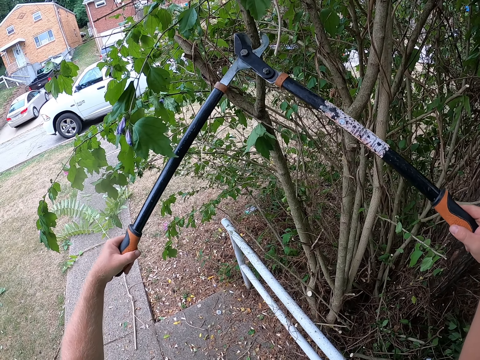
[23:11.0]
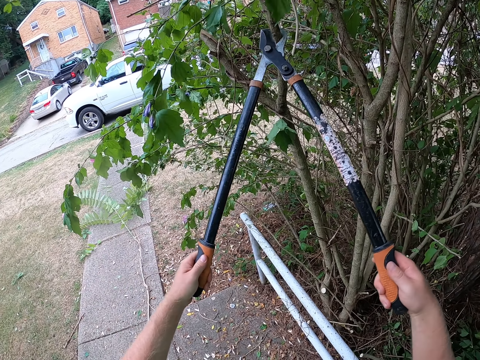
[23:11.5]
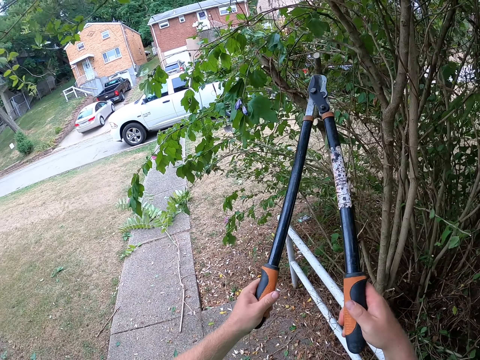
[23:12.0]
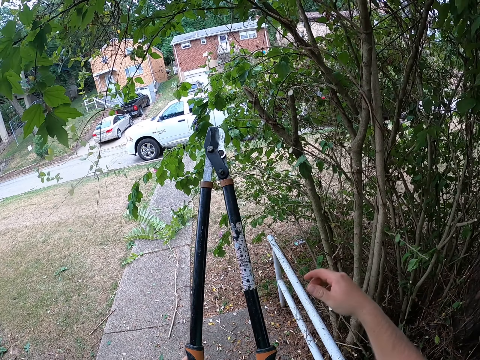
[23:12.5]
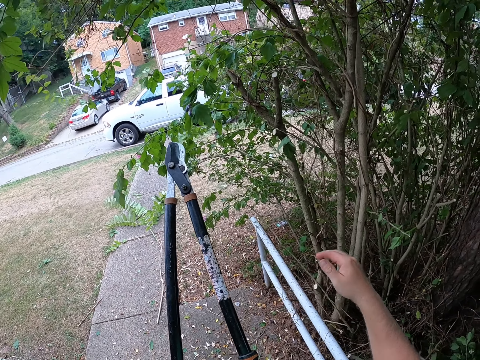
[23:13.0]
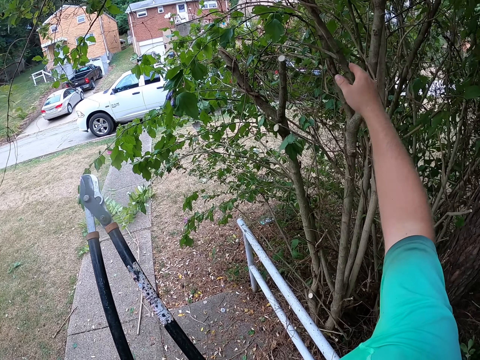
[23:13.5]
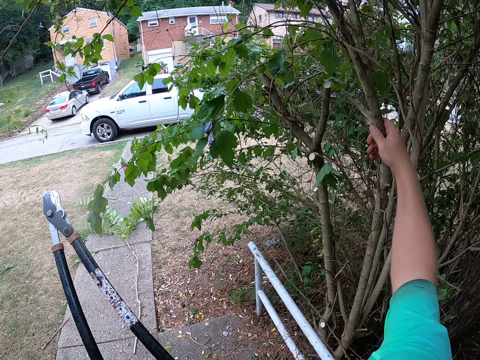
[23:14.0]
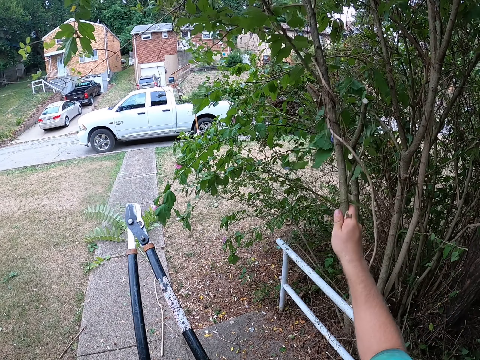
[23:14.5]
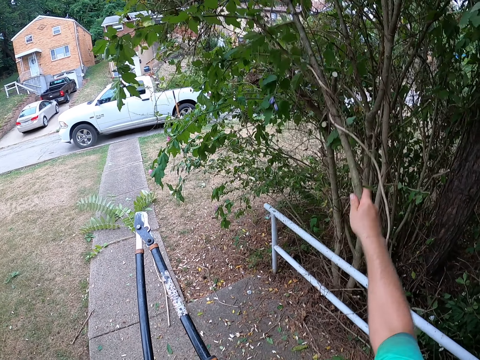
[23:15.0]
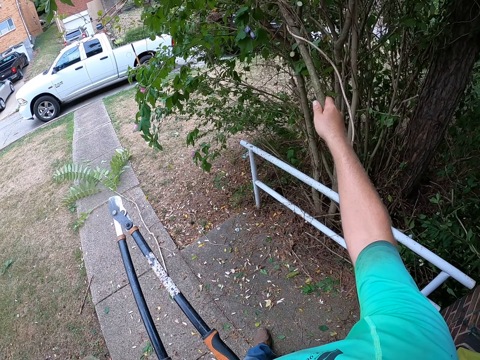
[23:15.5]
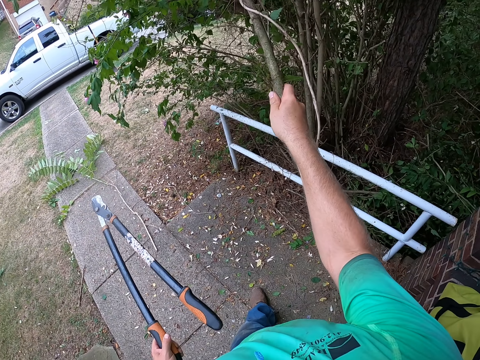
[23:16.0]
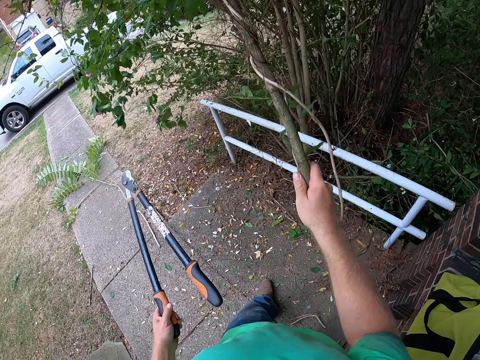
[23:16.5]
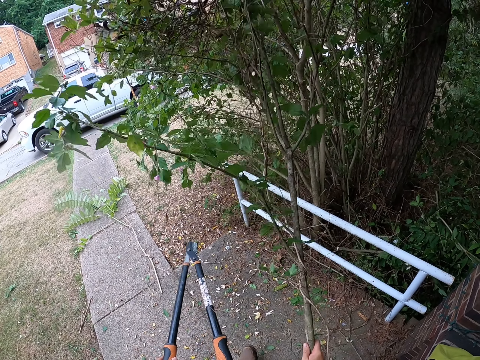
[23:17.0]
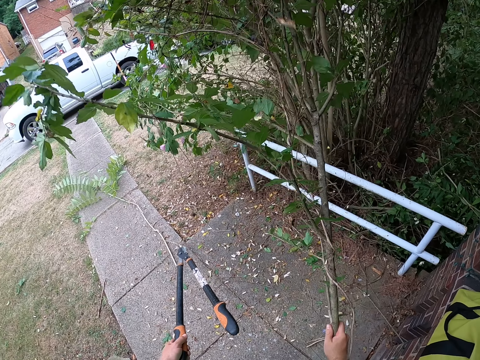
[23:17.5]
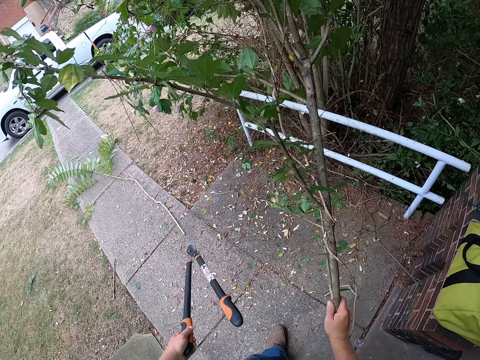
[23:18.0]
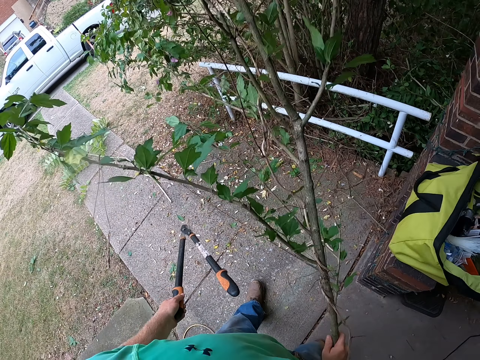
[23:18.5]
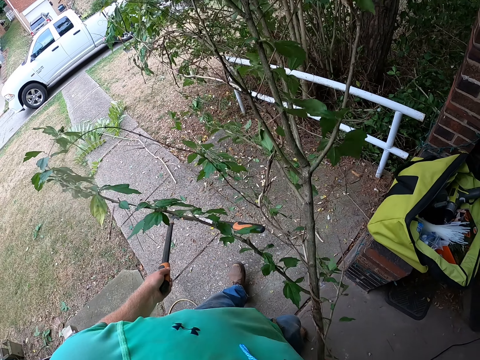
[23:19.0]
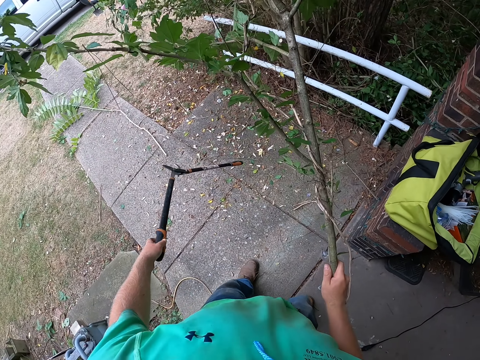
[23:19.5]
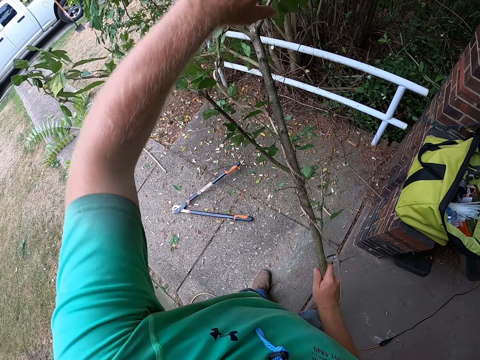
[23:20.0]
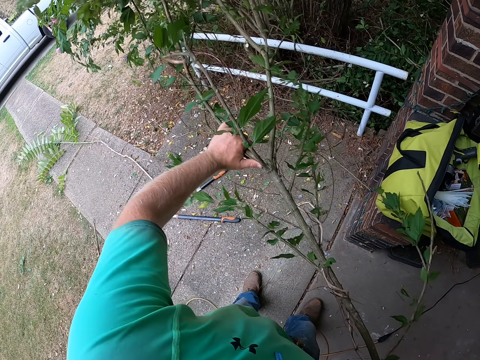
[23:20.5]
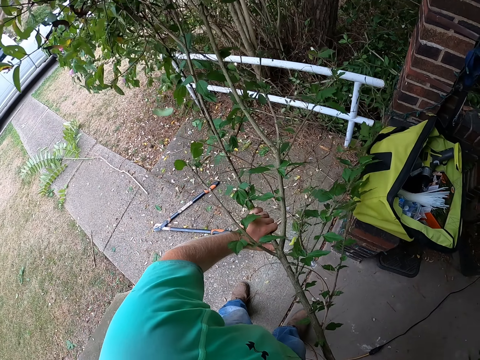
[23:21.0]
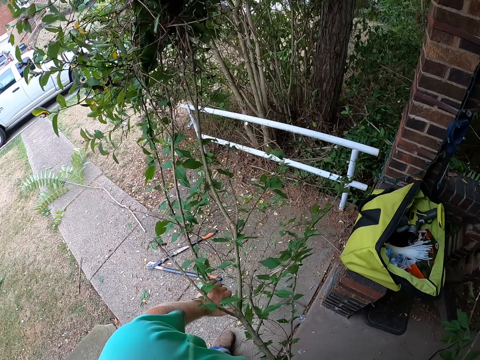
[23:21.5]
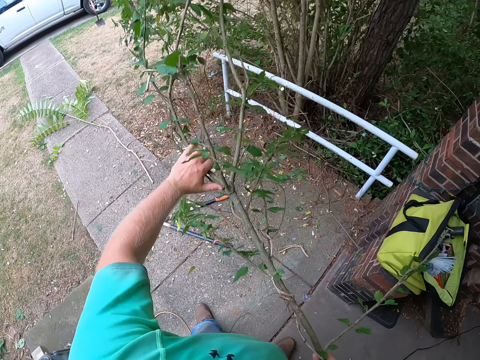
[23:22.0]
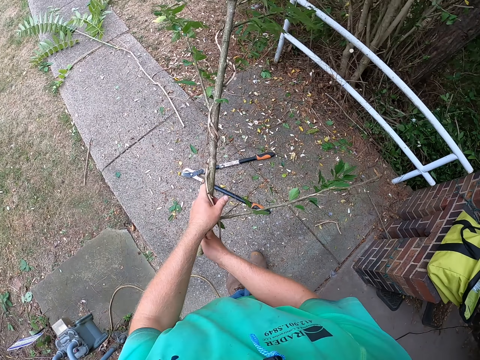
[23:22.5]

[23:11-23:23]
The camera wearer cuts the stem. He removes the branch from the tree with his right hand. He throws the shears on the ground with his left hand. He pulls the branch from the tree with both hands and holds the branch with both hands.

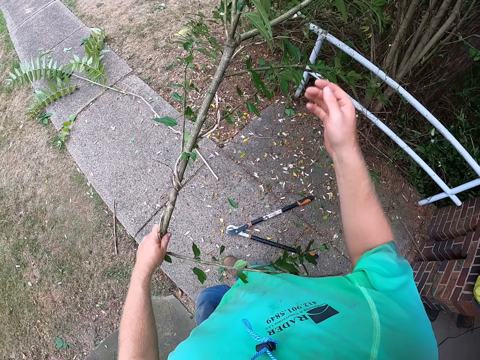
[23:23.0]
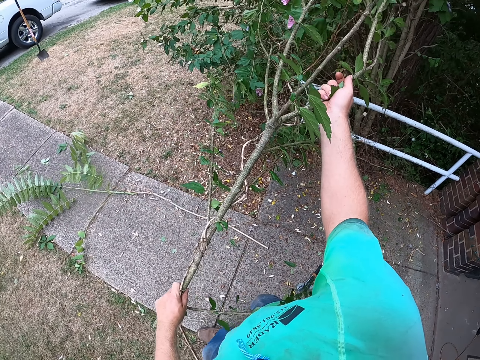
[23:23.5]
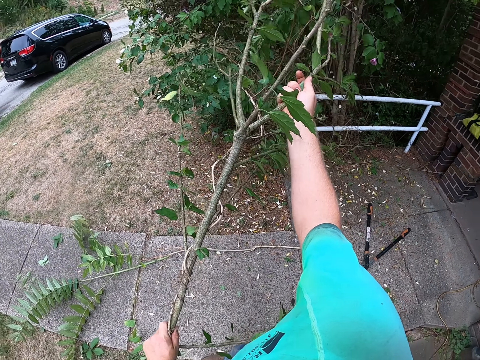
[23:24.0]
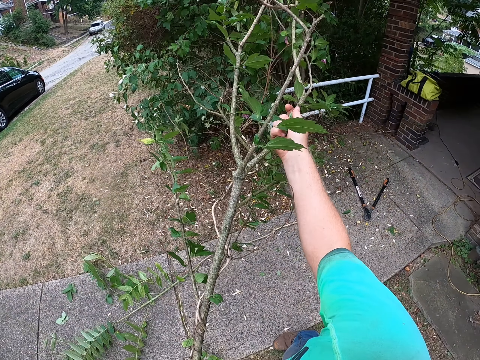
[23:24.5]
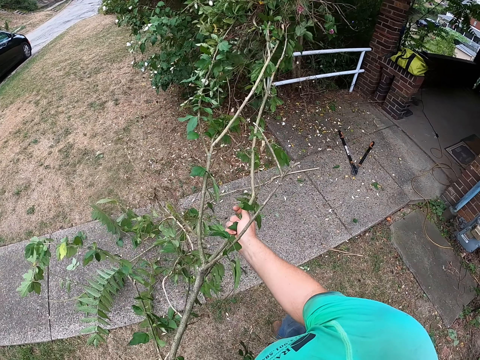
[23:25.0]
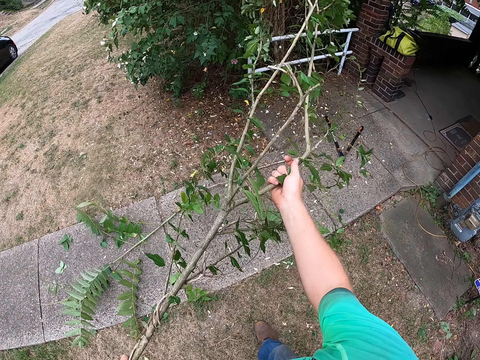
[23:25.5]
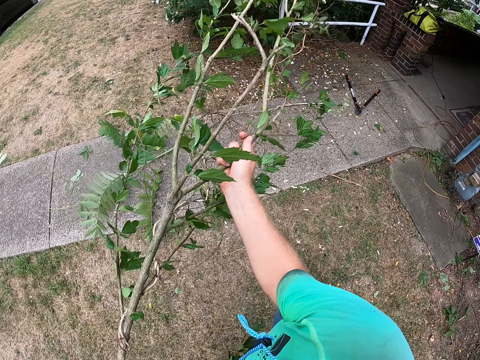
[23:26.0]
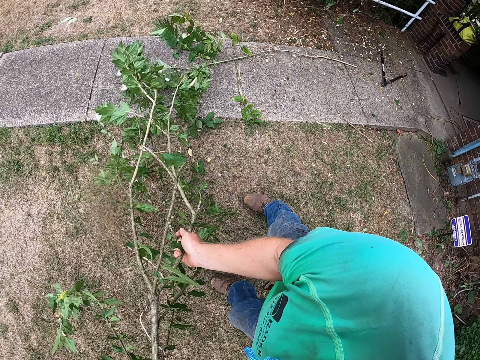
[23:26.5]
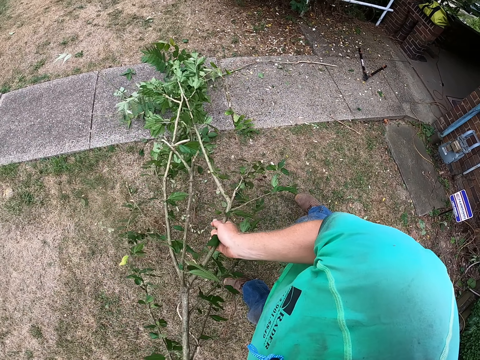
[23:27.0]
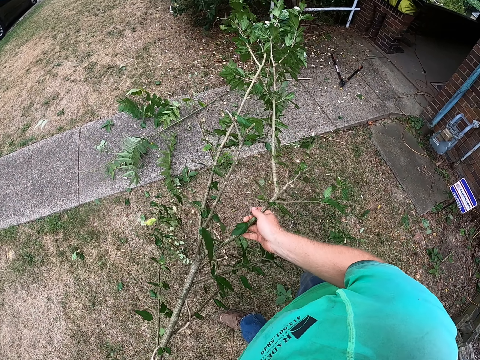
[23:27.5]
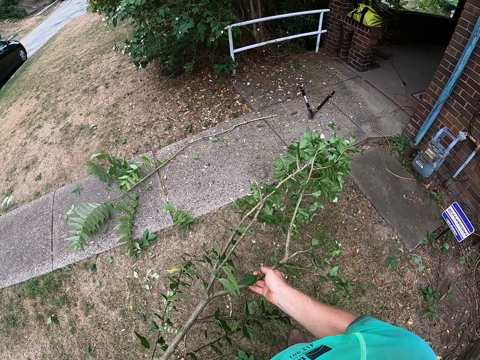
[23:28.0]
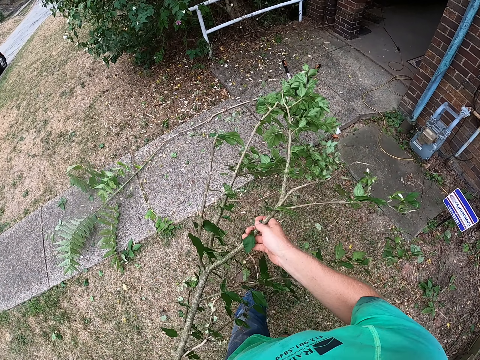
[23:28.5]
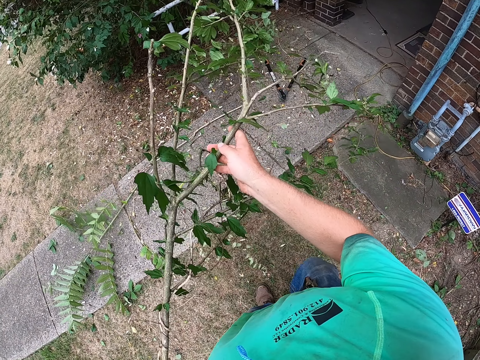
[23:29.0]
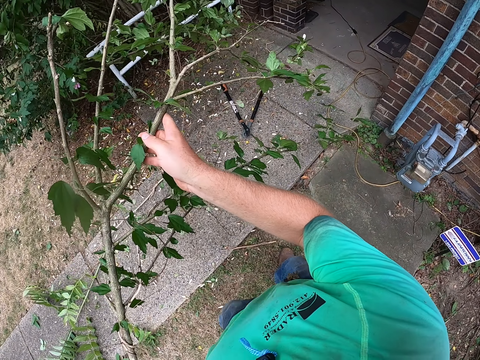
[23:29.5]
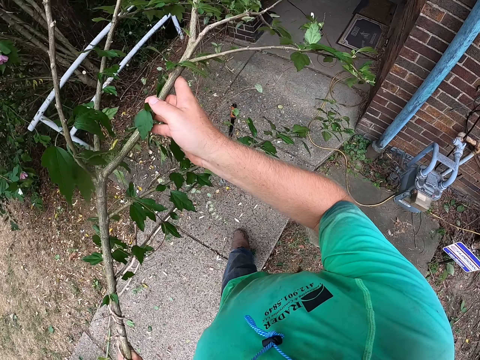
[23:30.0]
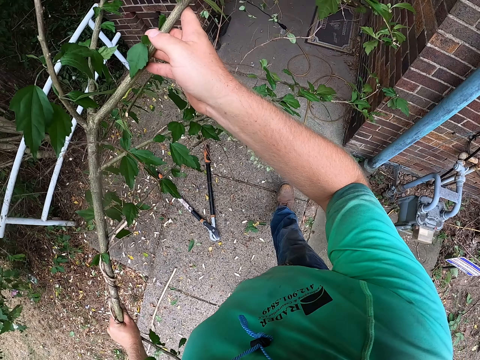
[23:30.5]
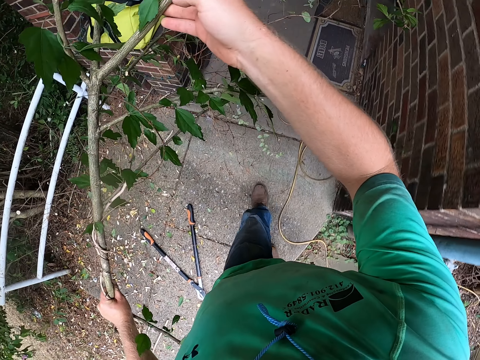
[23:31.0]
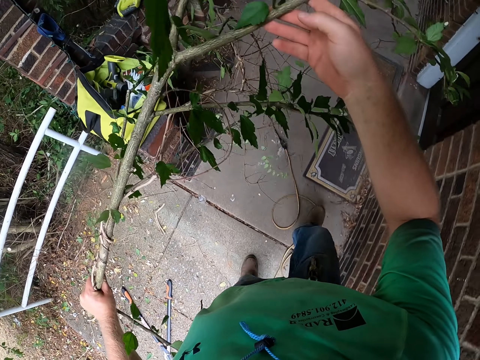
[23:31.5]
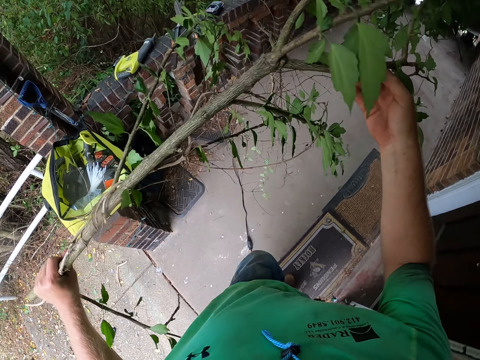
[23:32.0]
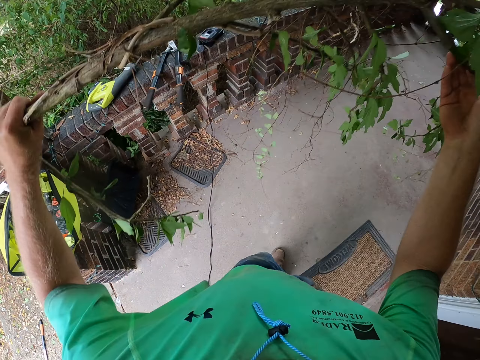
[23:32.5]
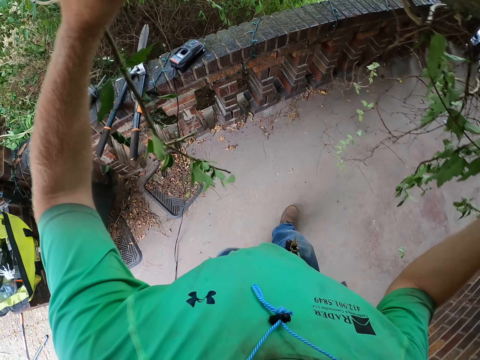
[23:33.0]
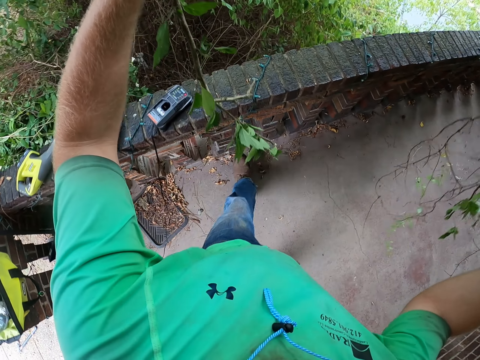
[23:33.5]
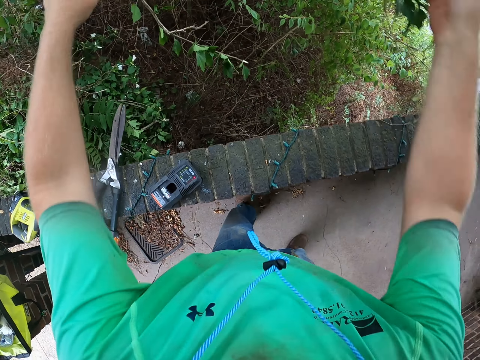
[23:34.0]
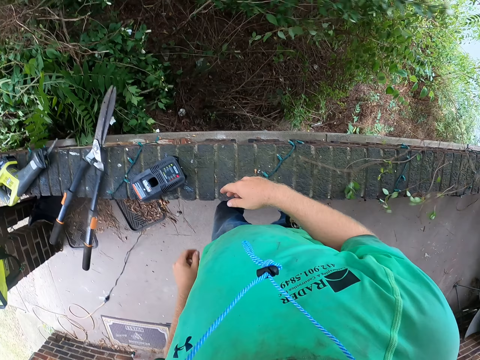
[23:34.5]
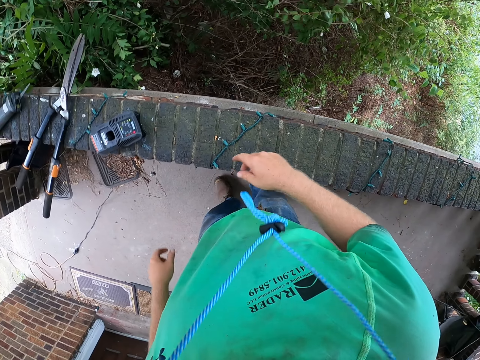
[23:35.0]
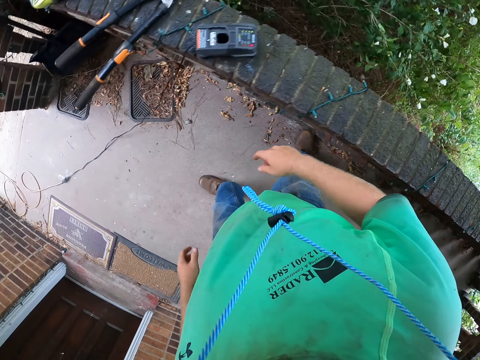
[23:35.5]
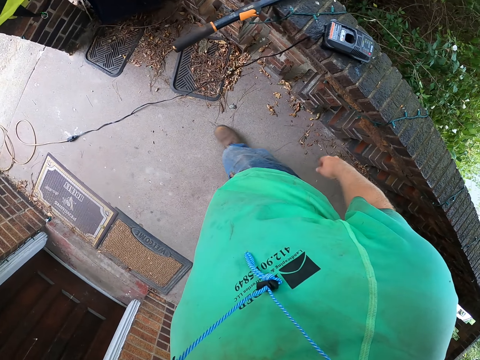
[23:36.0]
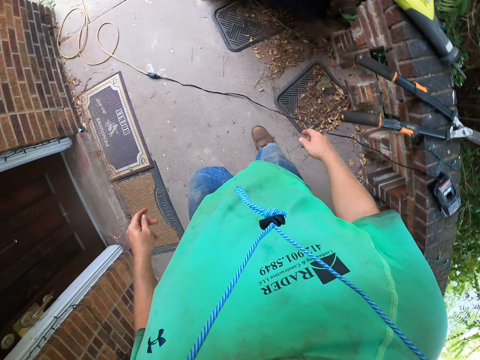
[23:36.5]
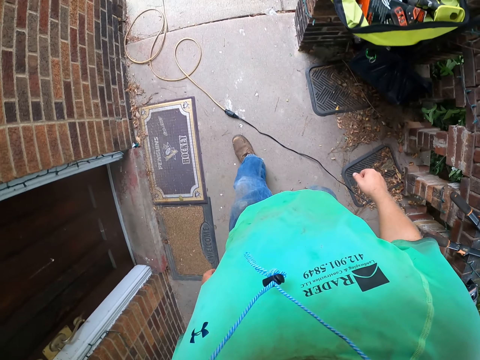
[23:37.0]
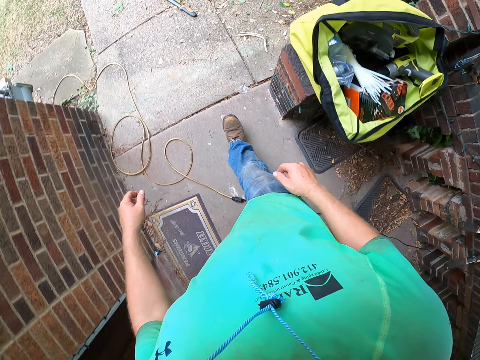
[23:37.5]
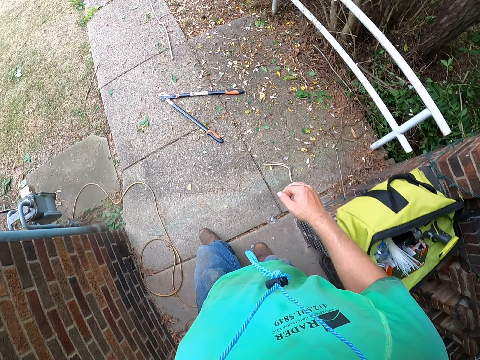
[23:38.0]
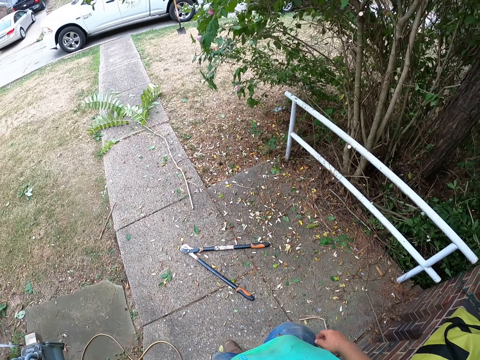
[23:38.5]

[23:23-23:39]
The camera wearer pulls the branch. They walk around. They throw the branch in the garden with both hands. They walk on the pavement.
